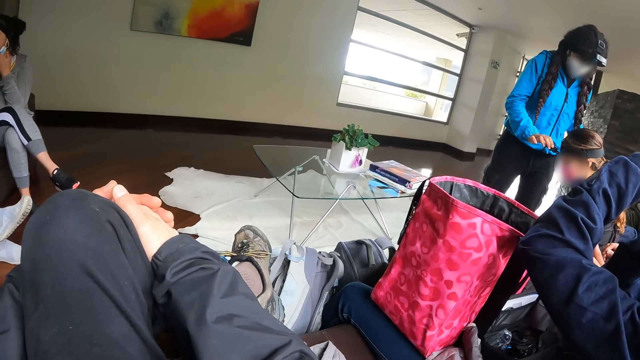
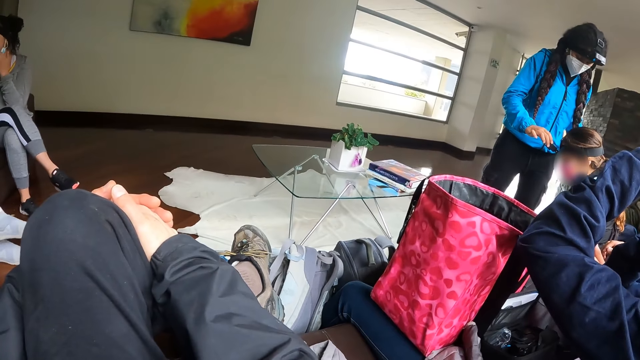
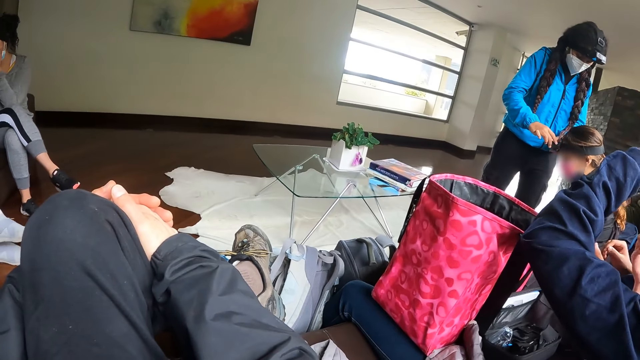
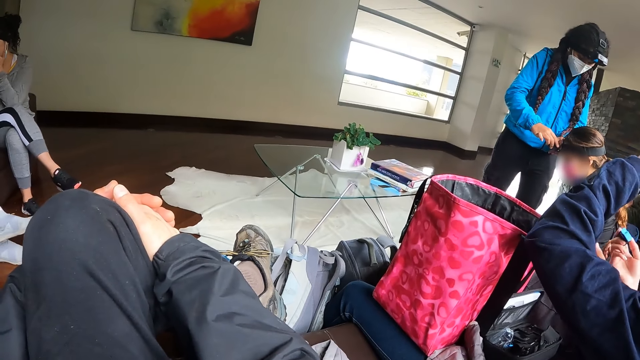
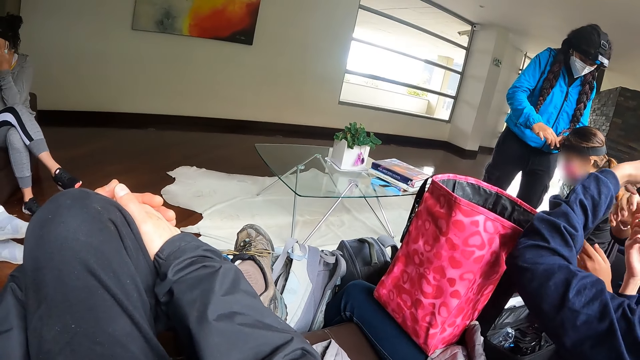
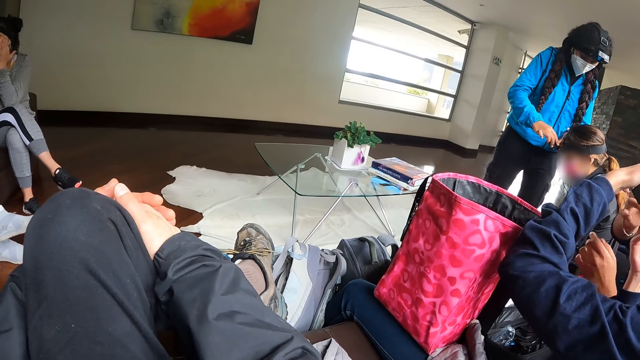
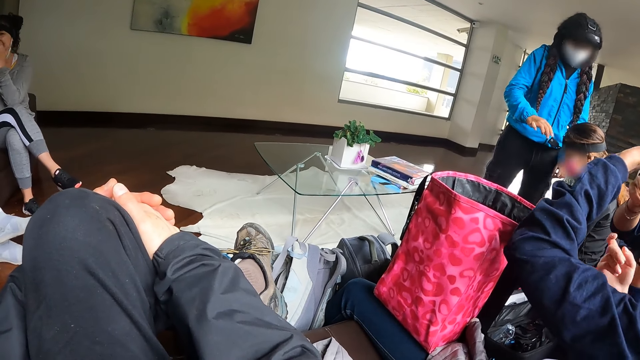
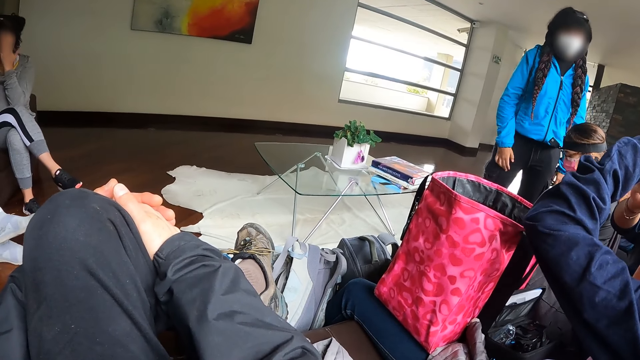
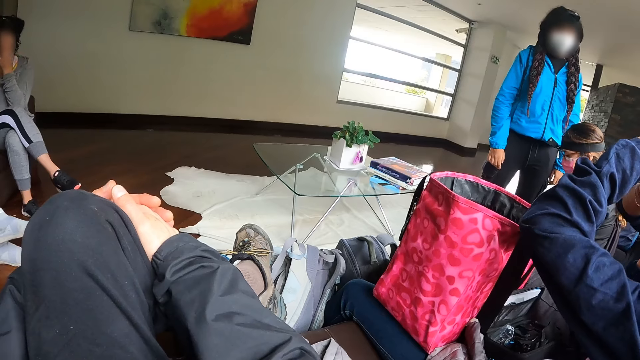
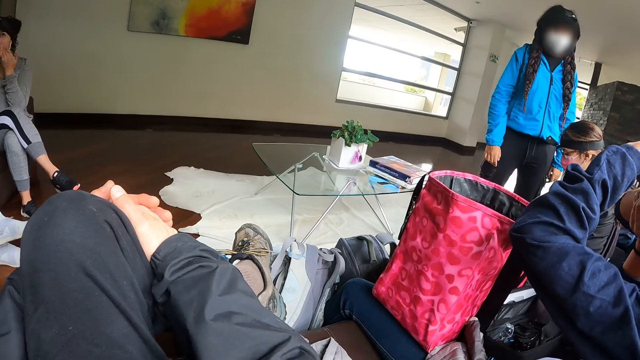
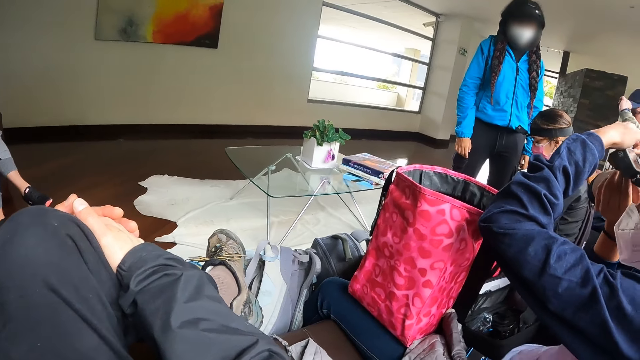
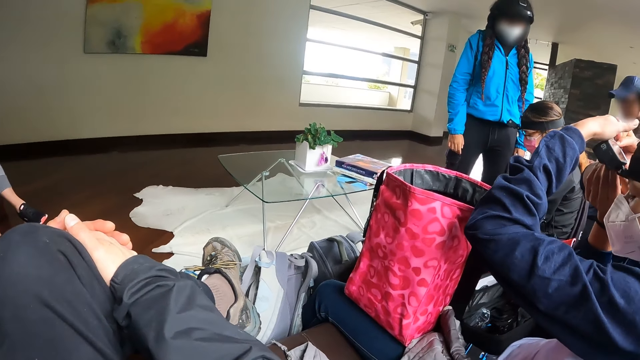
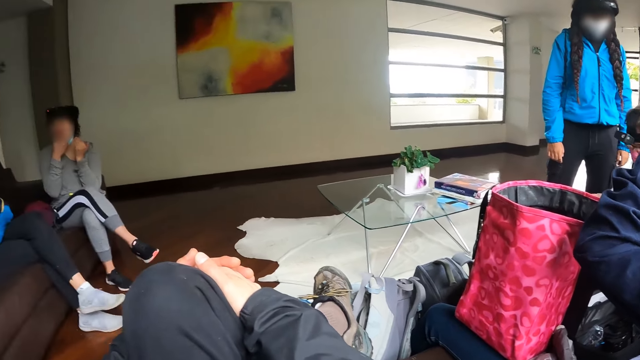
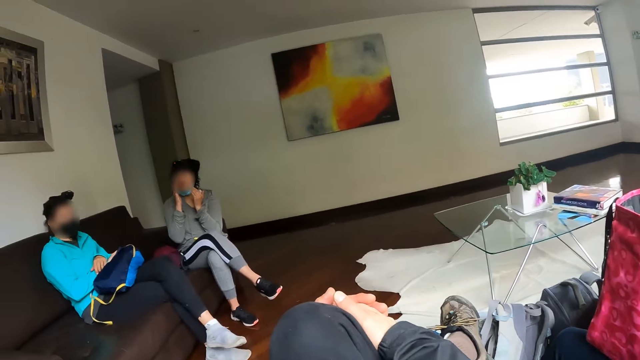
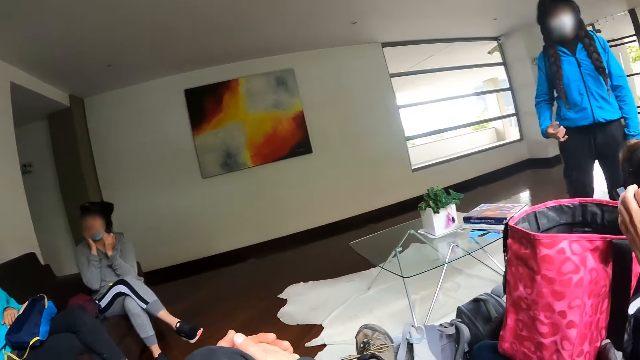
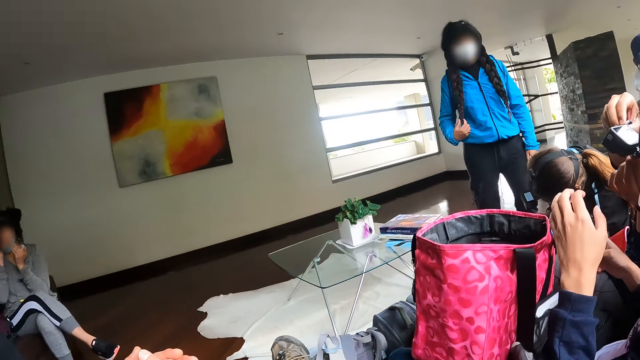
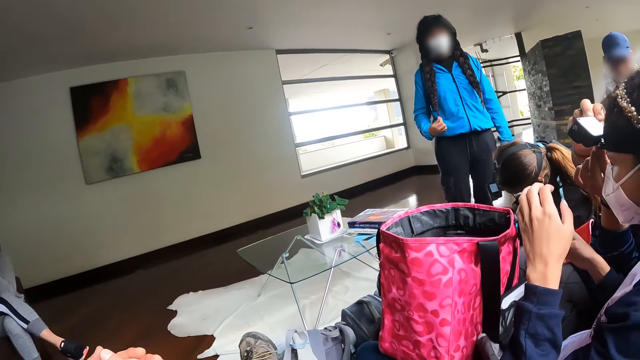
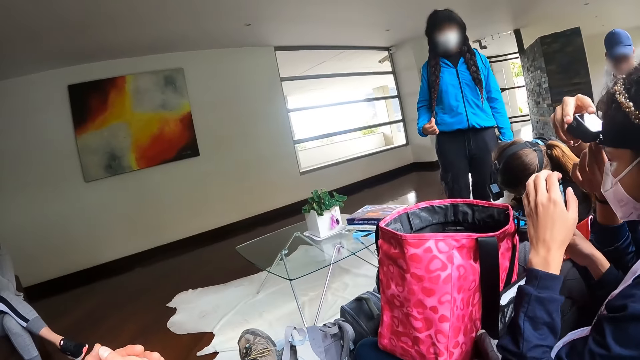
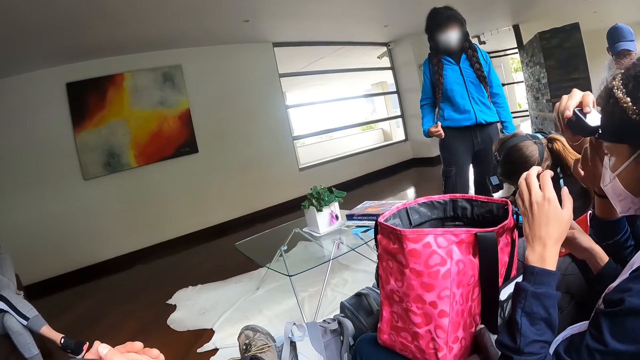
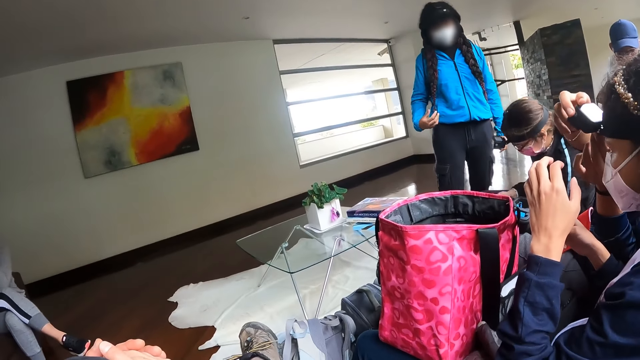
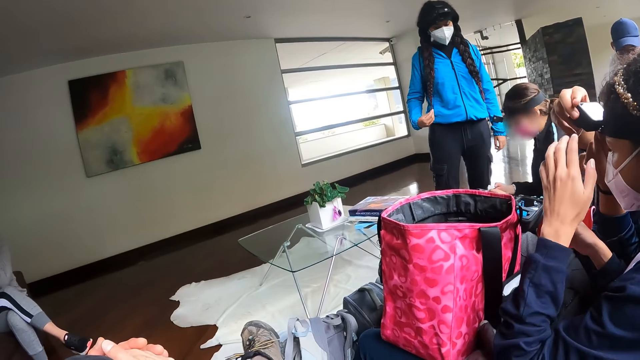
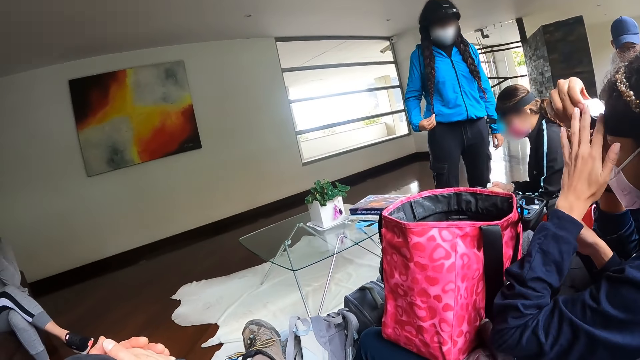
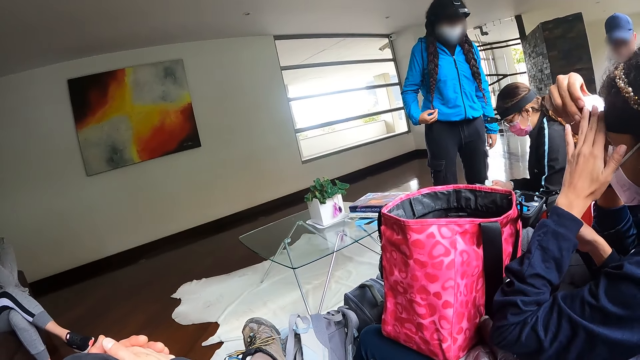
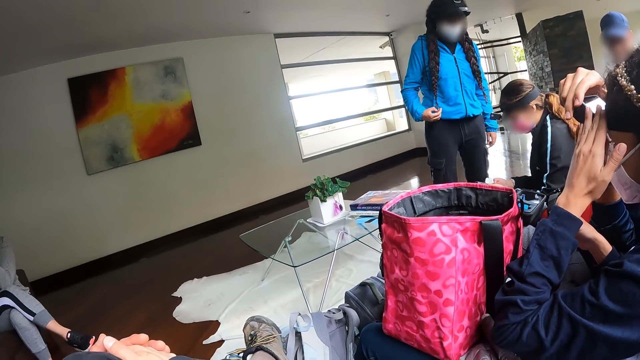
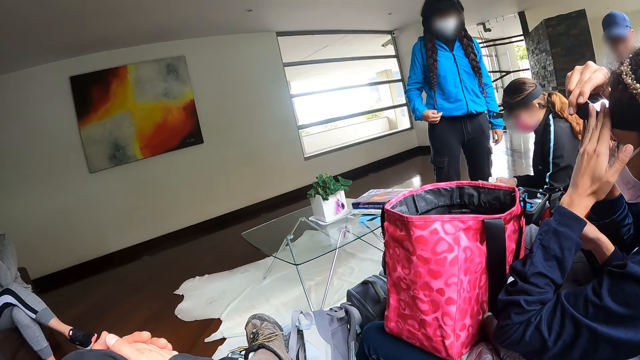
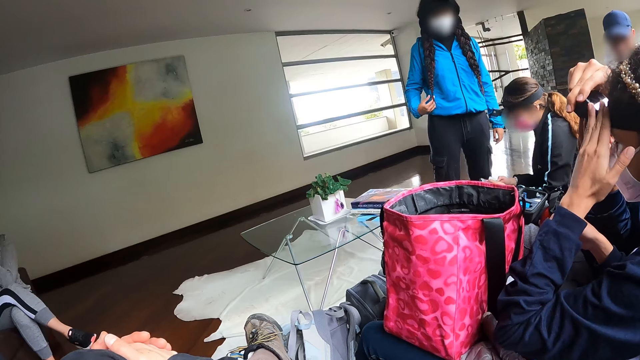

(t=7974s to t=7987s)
A woman holds the battery in her right hand. Another woman takes the battery from the right hand of the first woman with her right hand. The second woman puts the battery in her right hand into the camera on the head of the first woman. A third woman rubs her face with both hands. The second woman closes the battery slot of the camera on the first woman's head with her right hand. The first woman holds the headgear of the camera on her head with her left hand.

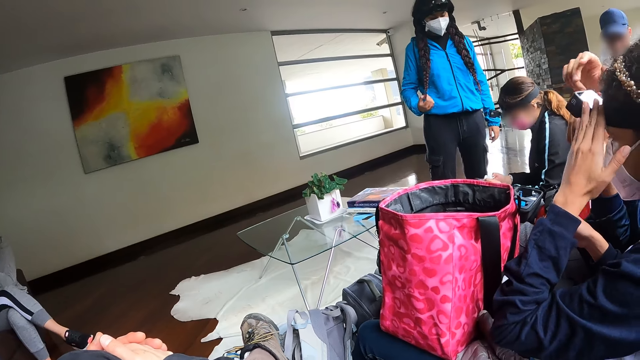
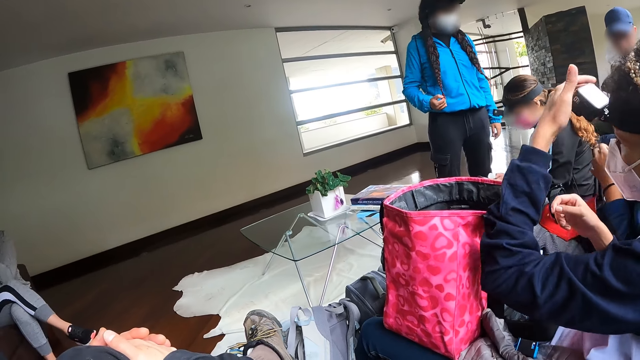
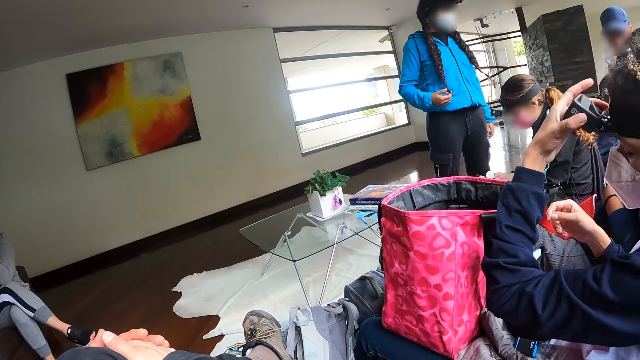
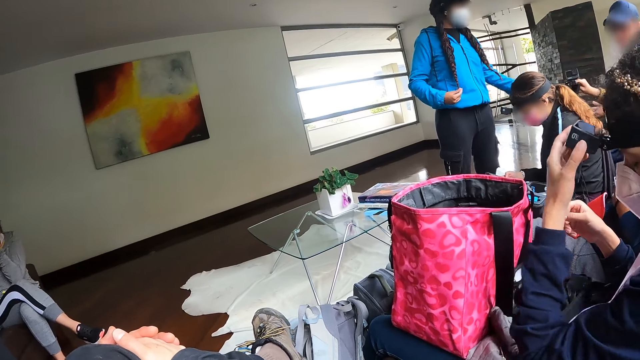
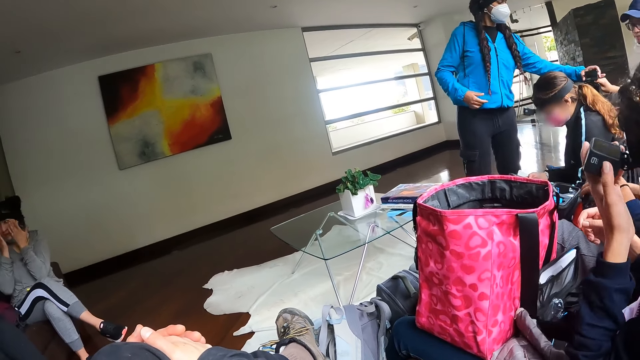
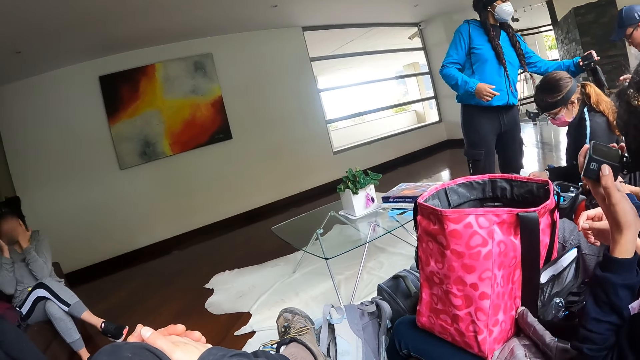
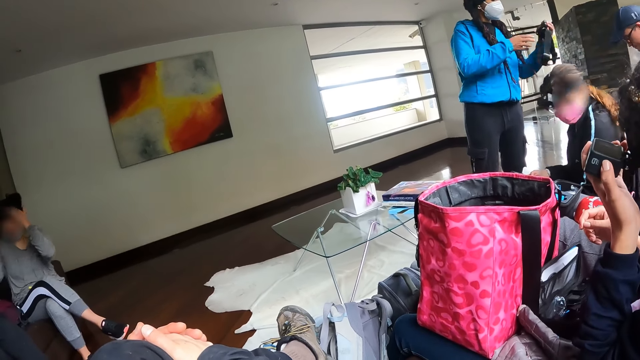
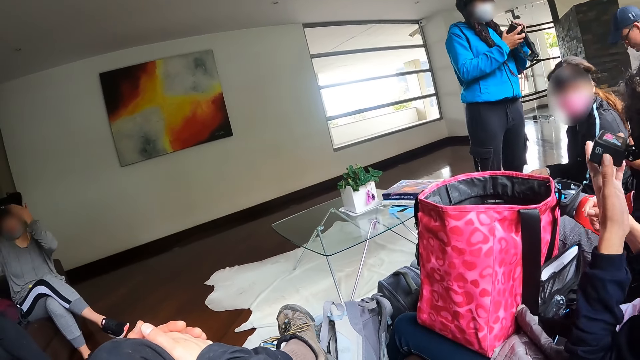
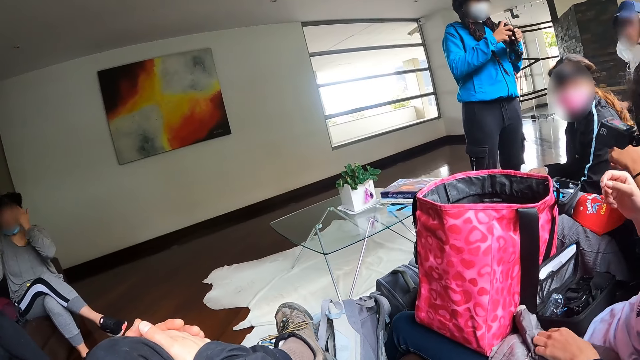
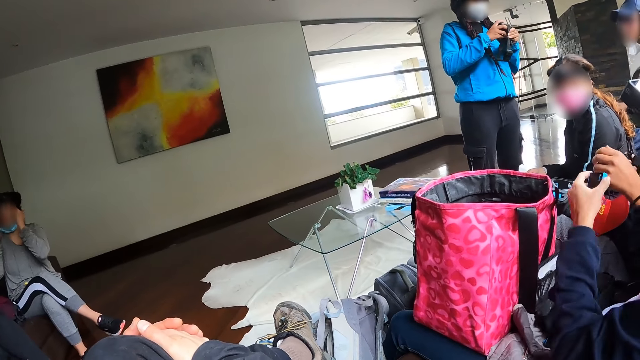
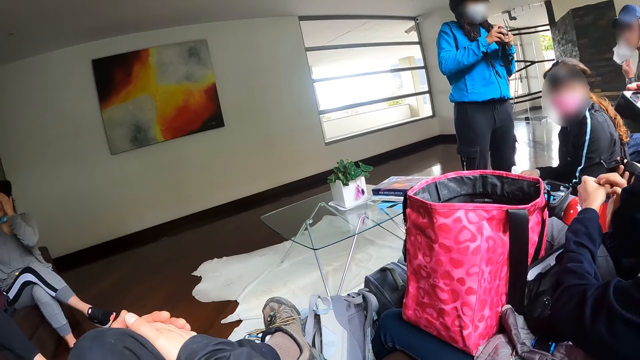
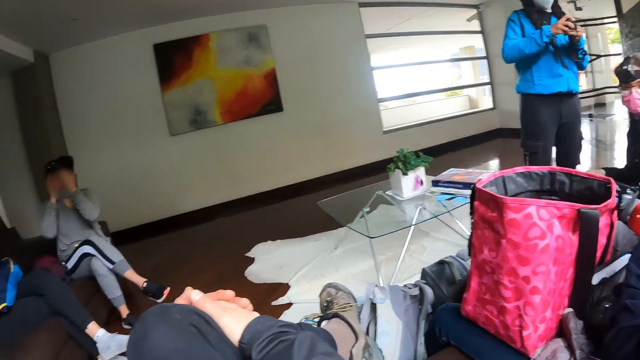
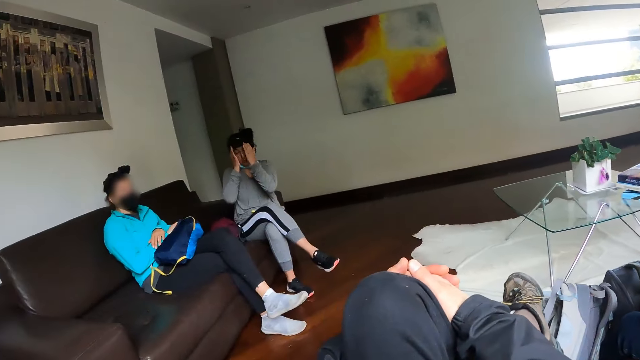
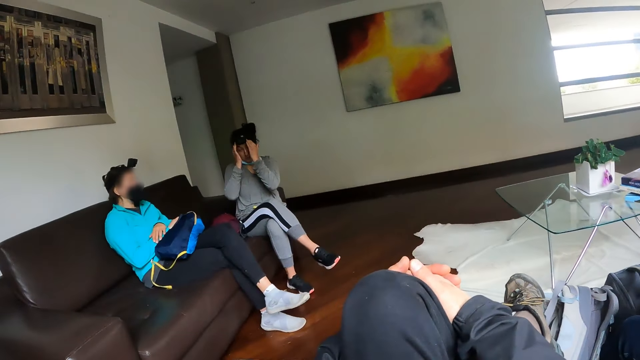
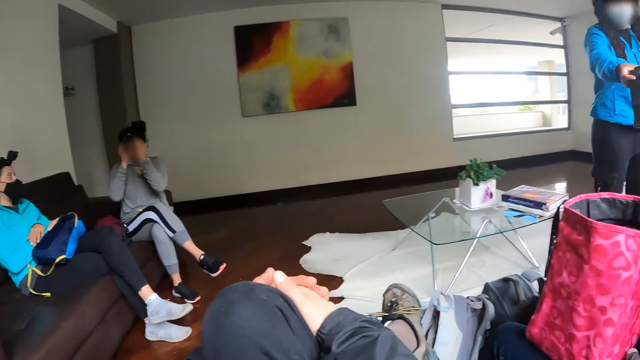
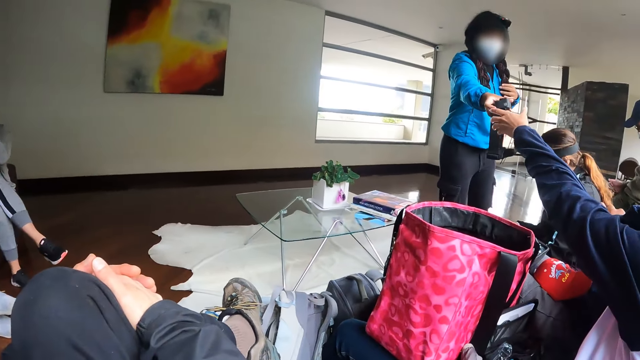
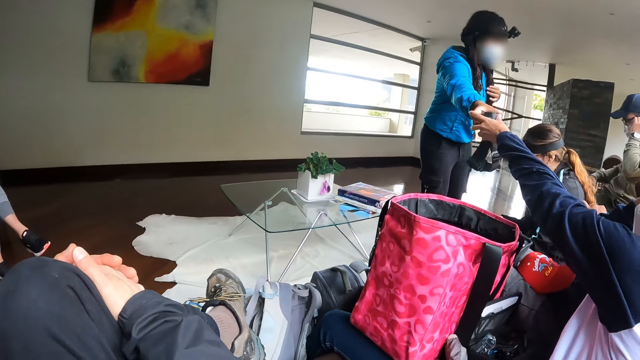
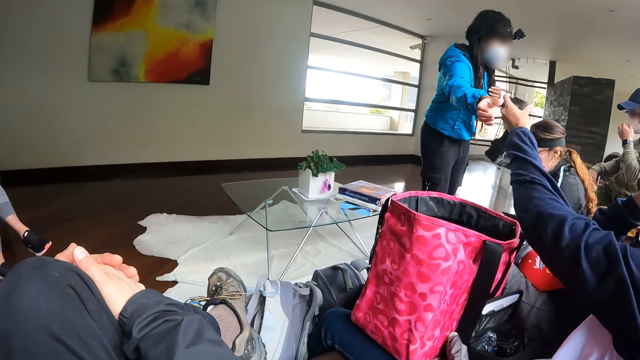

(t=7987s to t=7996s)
A woman operates the camera with her left hand. Another woman takes the camera and headgear from the right hand of a third woman with her left hand. A fourth woman picks up the camera and headgear on her lap with both hands. The second woman operates the camera in her hand. The fourth woman opens the battery slot of the camera in her right hand with her left hand. The first woman picks a battery from her lap with her left hand and passes the battery in her left hand to the left hand of the fourth woman. The first woman takes the camera and headgear from the right hand of the second woman with her left hand.
